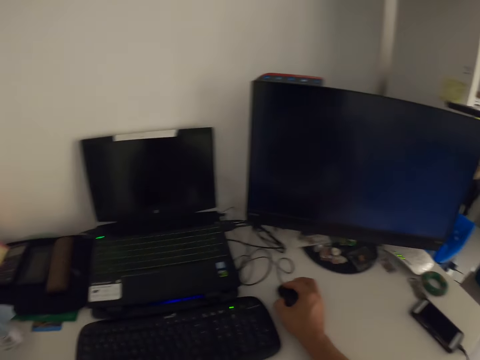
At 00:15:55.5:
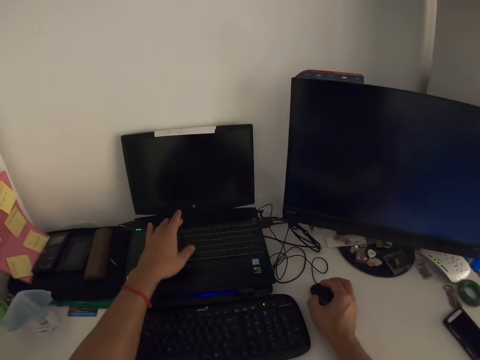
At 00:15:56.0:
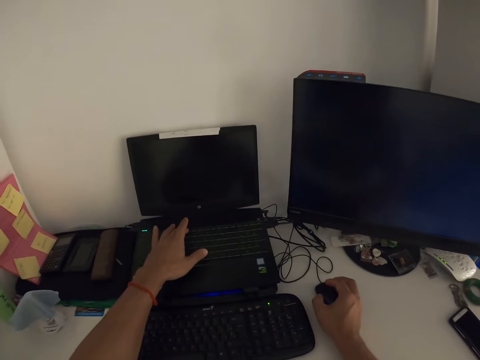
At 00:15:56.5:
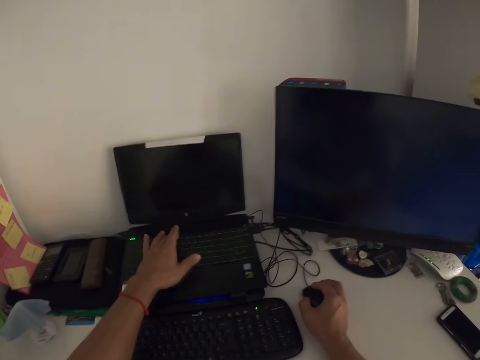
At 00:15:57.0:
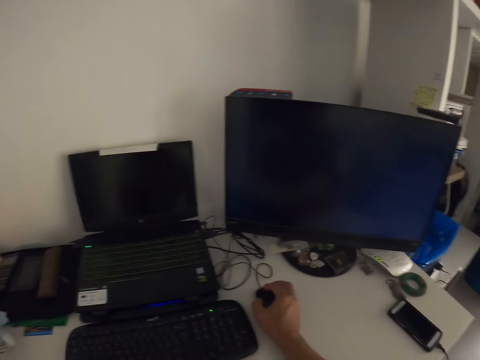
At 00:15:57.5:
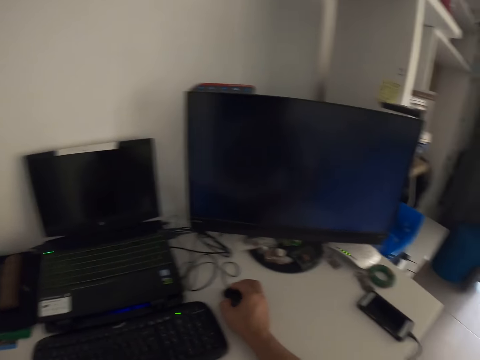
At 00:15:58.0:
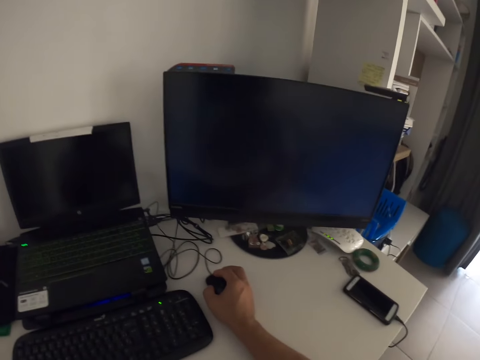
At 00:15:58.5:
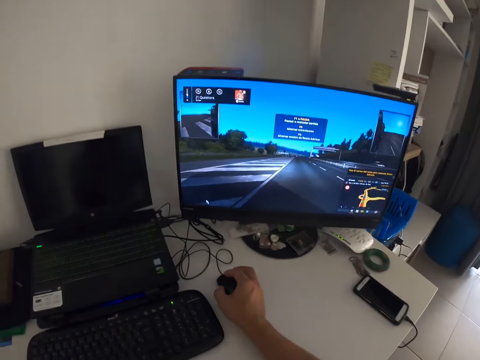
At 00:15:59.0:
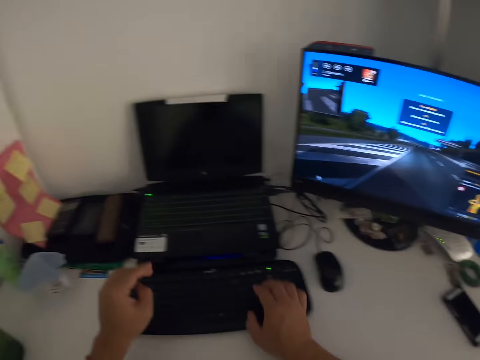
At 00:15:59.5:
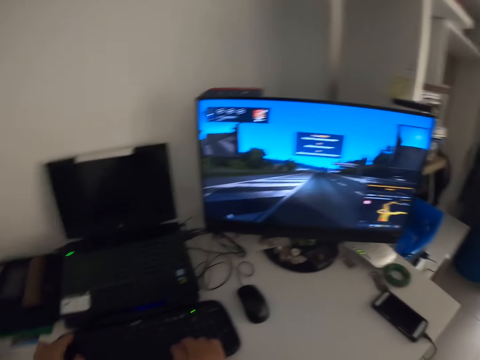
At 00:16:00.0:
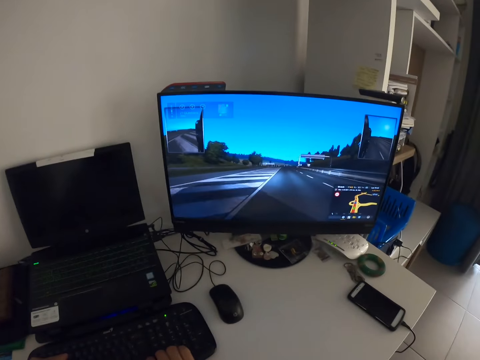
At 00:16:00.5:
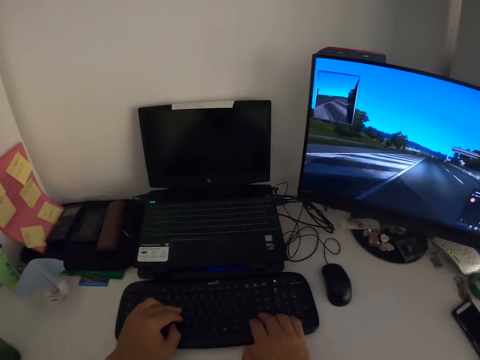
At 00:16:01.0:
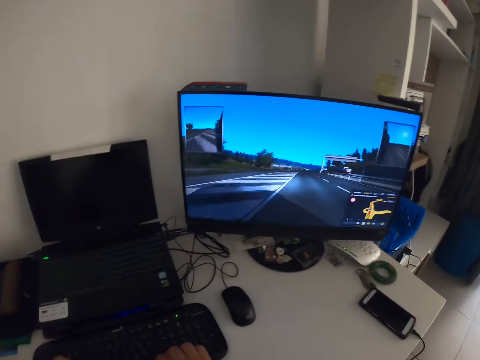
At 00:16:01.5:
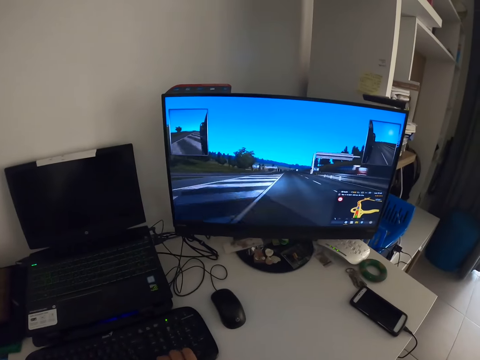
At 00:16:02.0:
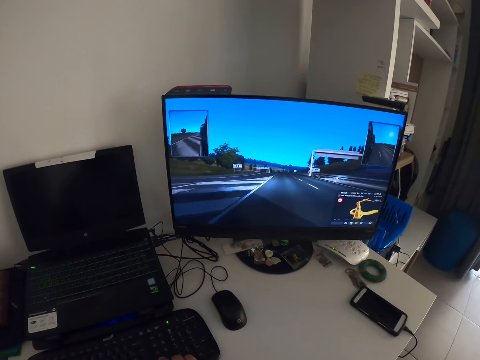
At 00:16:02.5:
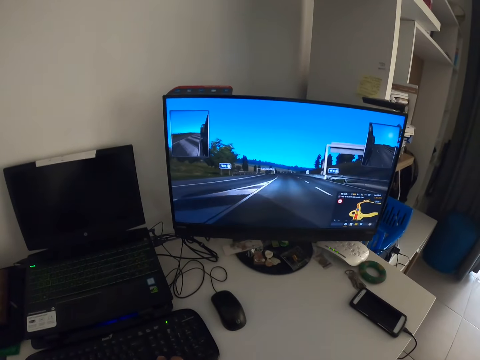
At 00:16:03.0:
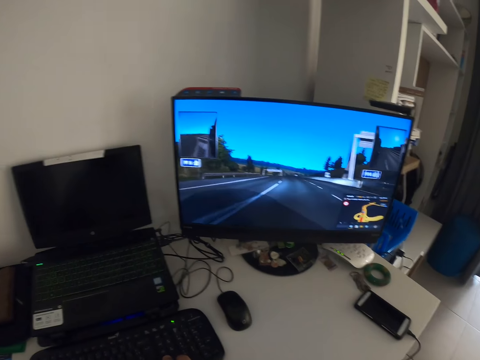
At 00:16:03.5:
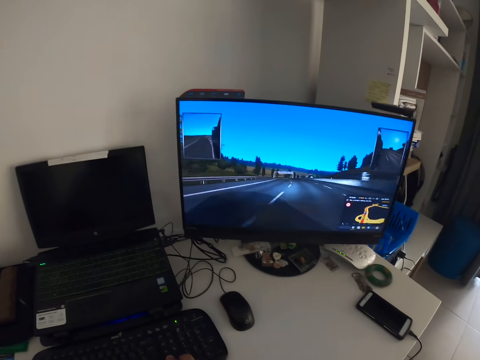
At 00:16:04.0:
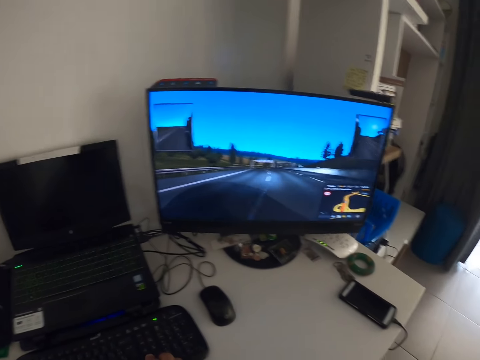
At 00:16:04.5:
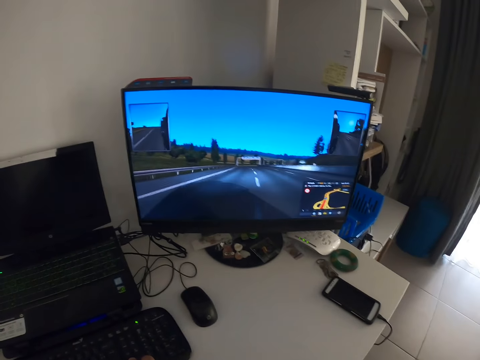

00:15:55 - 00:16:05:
The camera wearer presses the key on the laptop with the left hand. They use the laptop. They operate the computer. They hold the mouse with the right hand. They play the music. They play a computer game.

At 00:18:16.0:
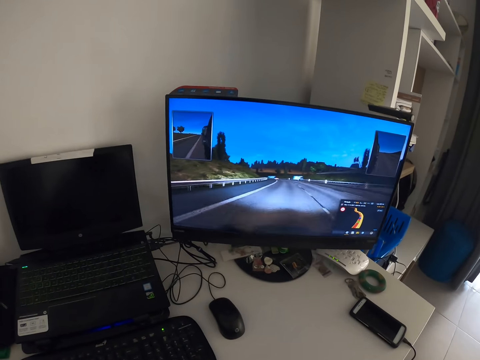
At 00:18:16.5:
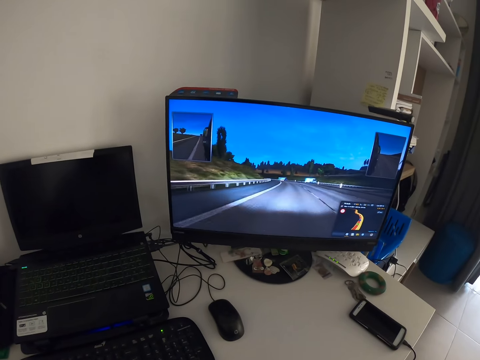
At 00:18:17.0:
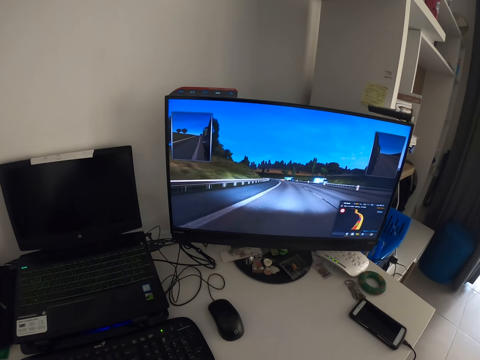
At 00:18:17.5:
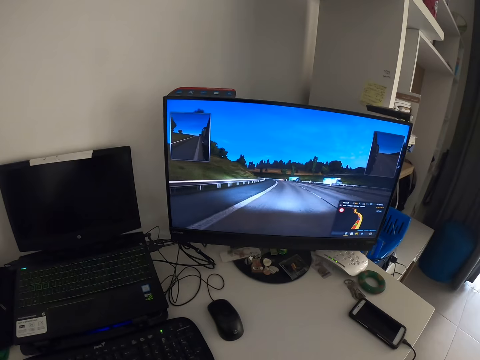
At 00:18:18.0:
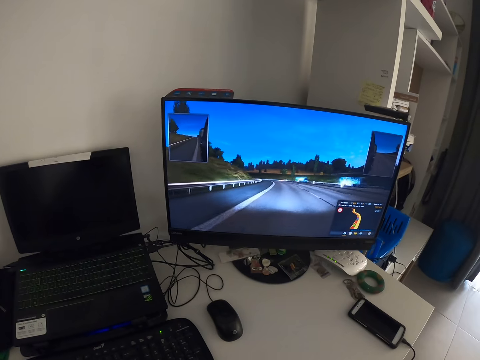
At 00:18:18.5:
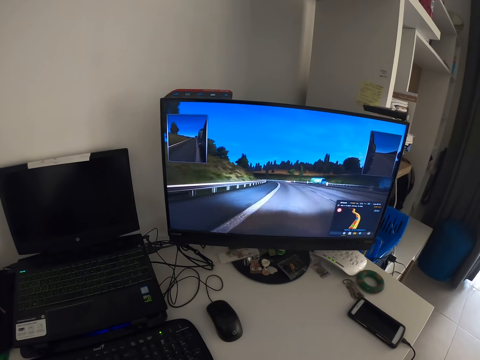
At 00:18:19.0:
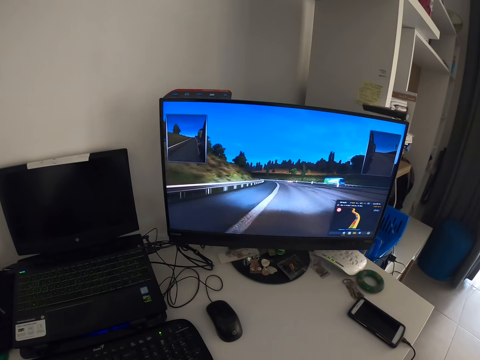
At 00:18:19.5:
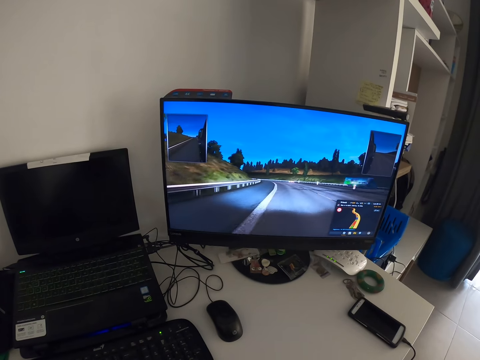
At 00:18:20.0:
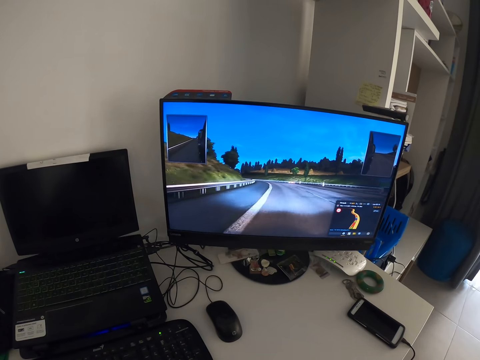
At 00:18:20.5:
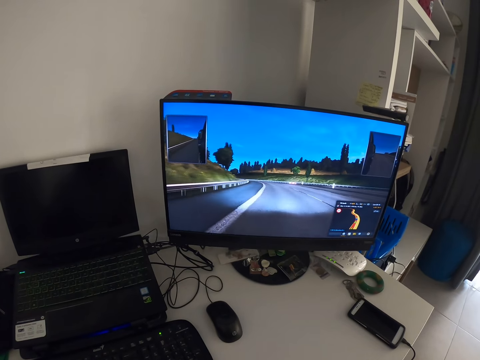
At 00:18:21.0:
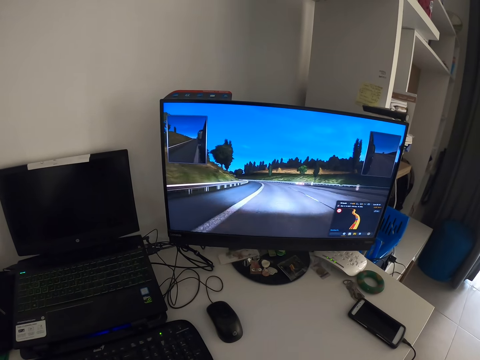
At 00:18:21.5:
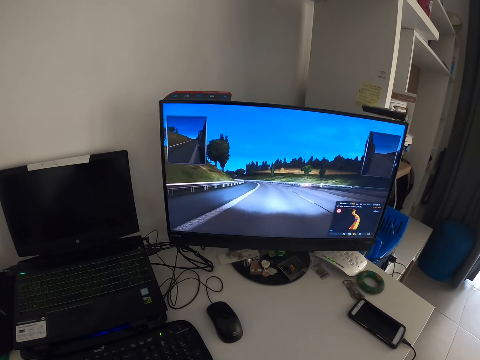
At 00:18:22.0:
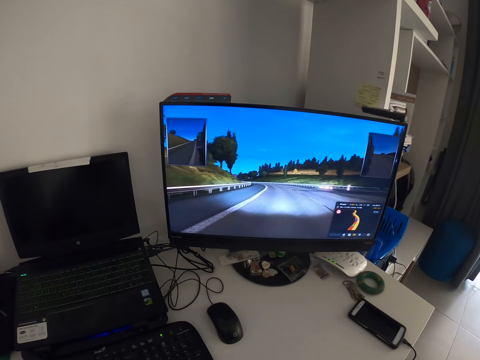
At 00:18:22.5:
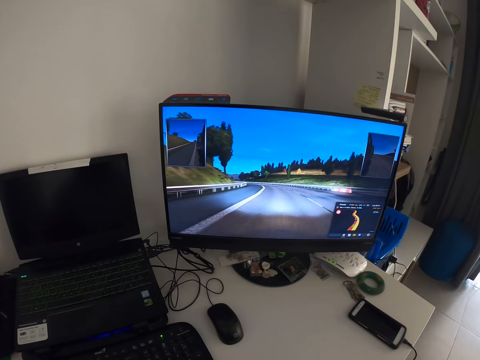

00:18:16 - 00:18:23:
The camera wearer plays a video game on the computer.

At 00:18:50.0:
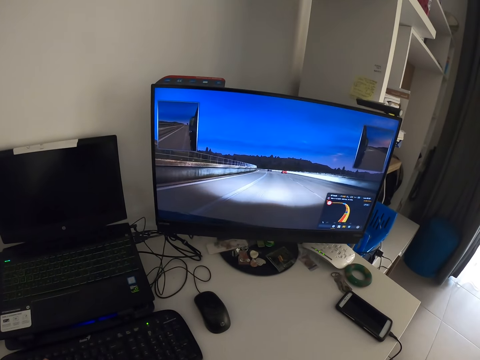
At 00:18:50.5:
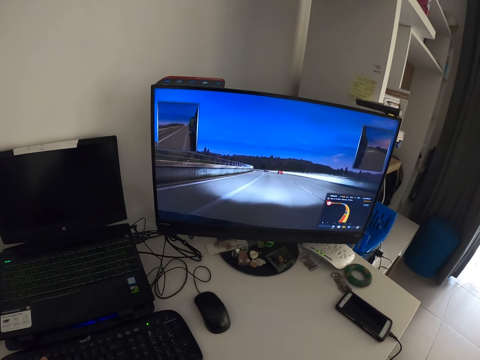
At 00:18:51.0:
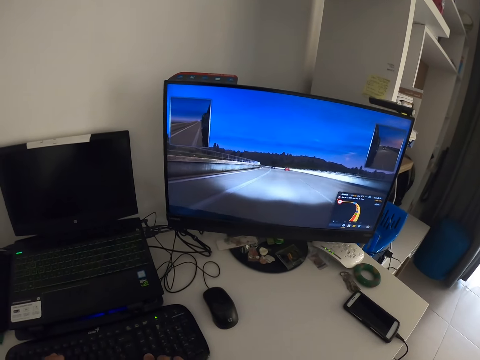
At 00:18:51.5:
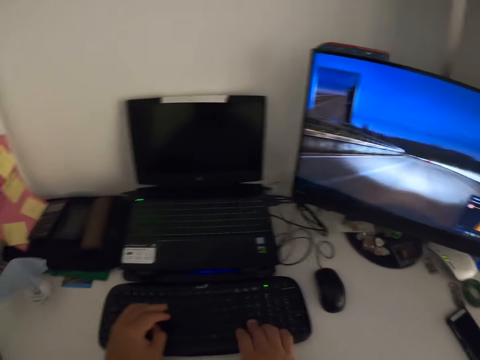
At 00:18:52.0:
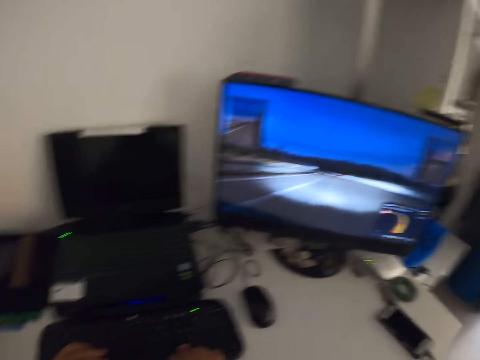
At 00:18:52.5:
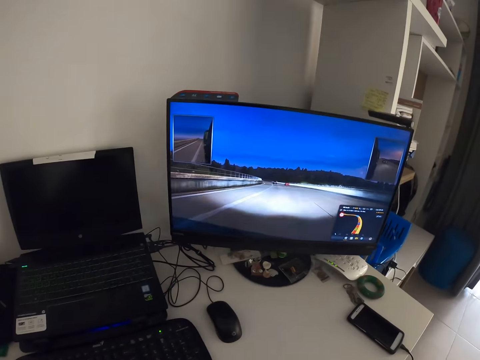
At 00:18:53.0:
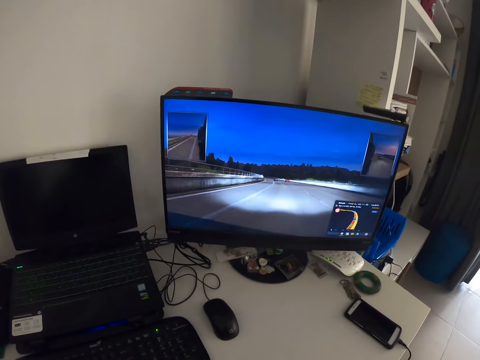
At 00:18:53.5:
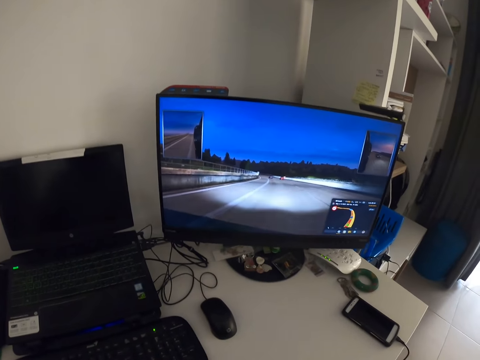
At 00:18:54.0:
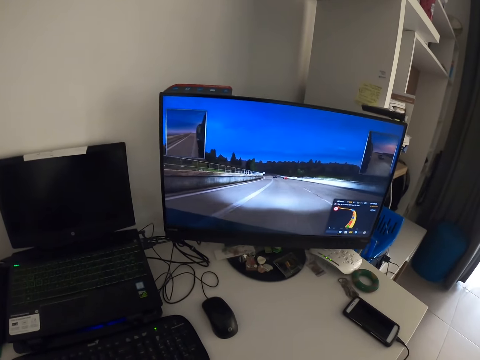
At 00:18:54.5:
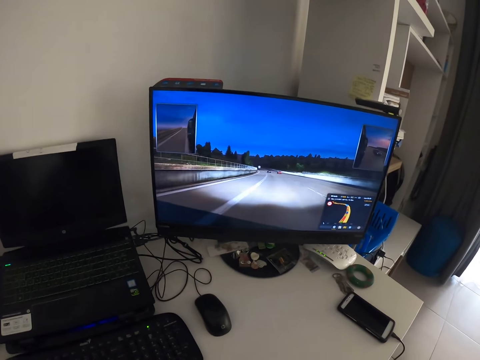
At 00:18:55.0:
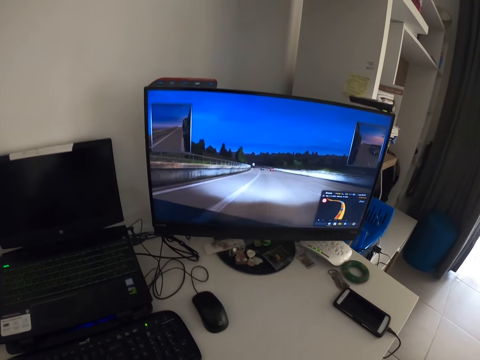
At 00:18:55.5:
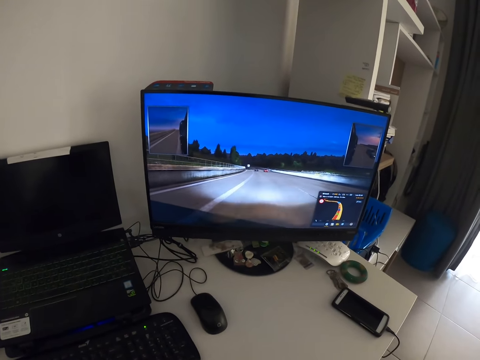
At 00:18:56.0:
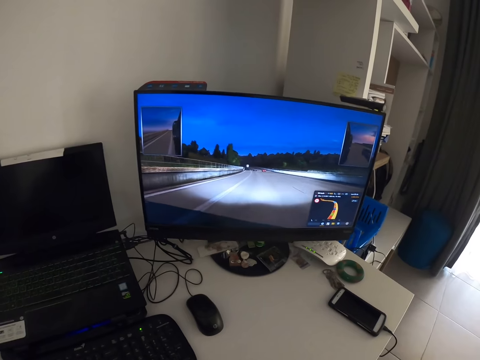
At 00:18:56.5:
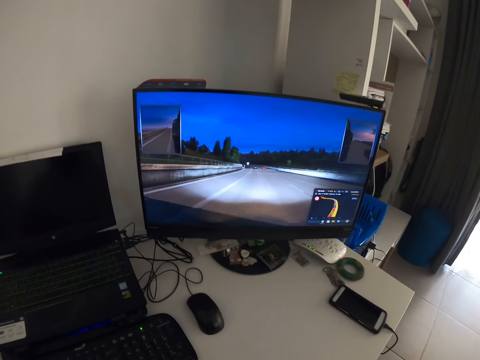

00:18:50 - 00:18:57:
The camera wearer controls the game from the keyboard.
